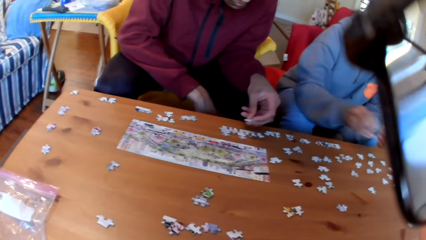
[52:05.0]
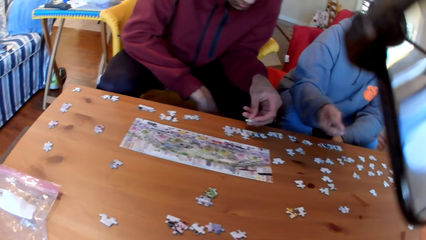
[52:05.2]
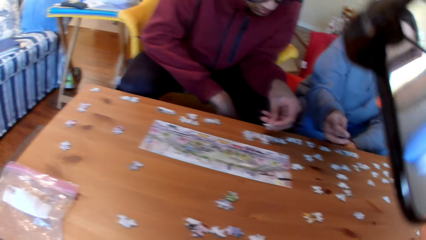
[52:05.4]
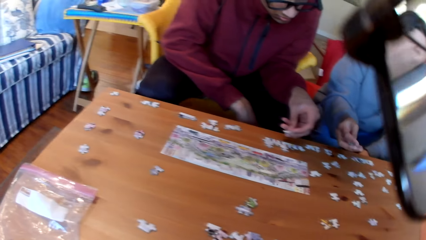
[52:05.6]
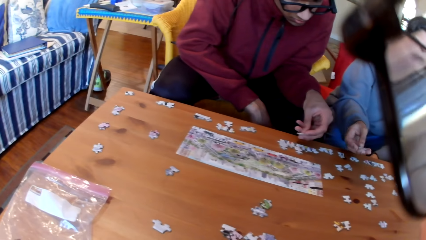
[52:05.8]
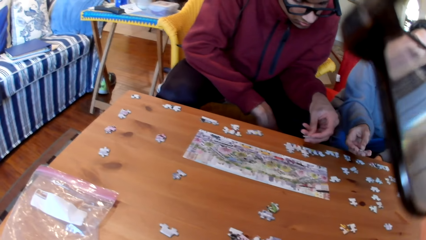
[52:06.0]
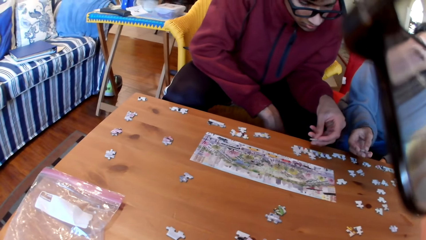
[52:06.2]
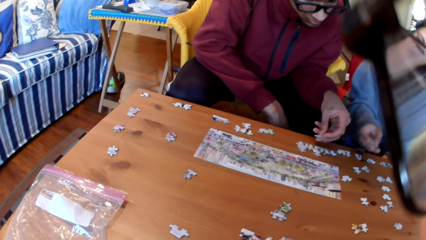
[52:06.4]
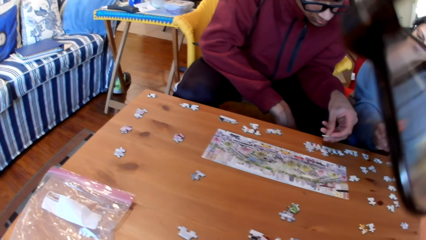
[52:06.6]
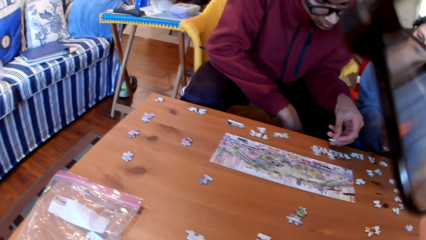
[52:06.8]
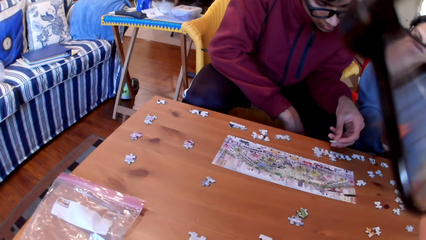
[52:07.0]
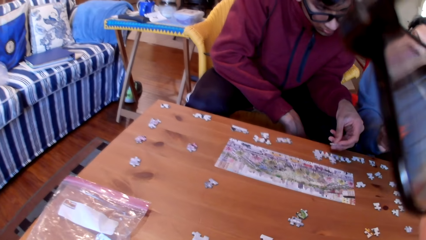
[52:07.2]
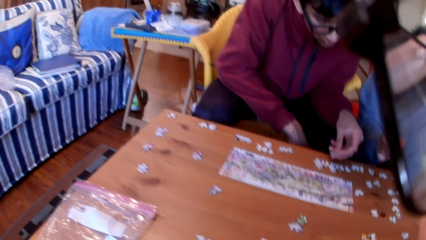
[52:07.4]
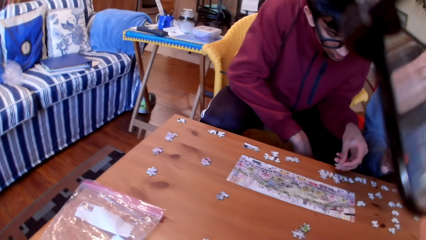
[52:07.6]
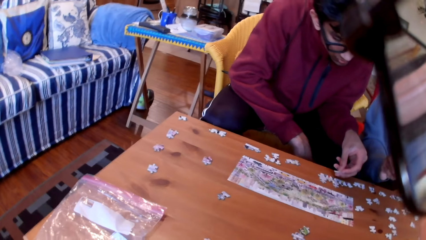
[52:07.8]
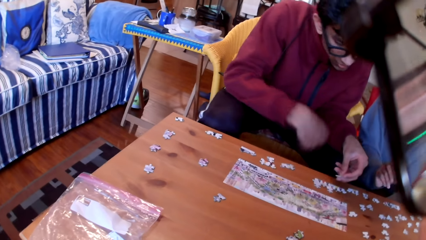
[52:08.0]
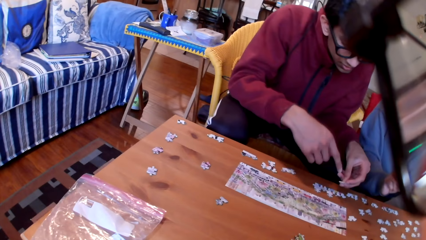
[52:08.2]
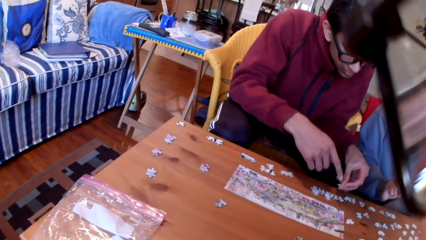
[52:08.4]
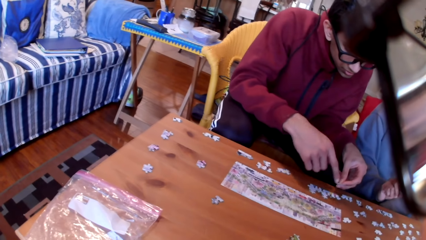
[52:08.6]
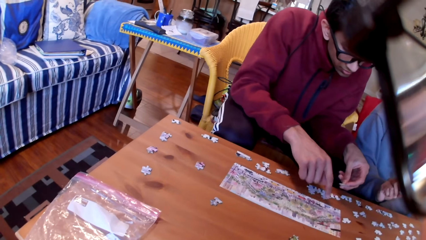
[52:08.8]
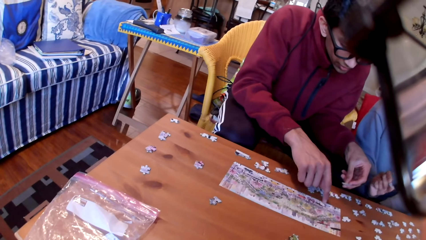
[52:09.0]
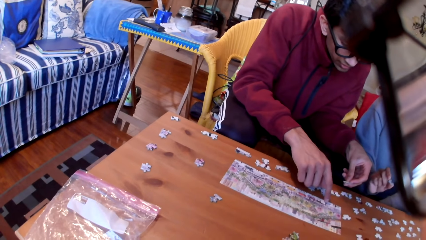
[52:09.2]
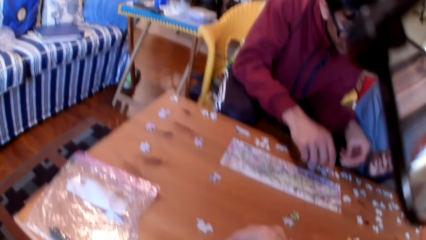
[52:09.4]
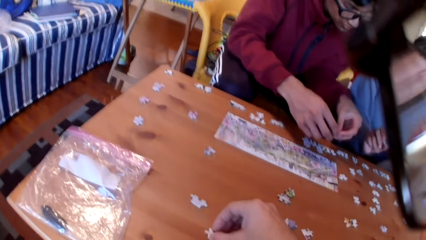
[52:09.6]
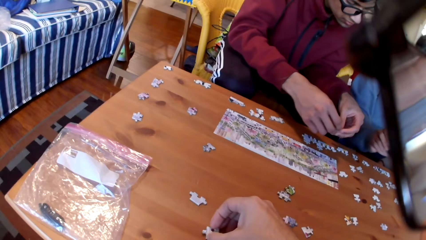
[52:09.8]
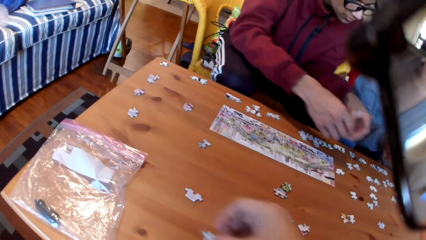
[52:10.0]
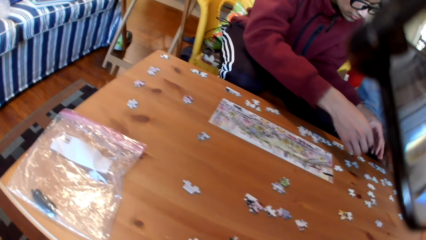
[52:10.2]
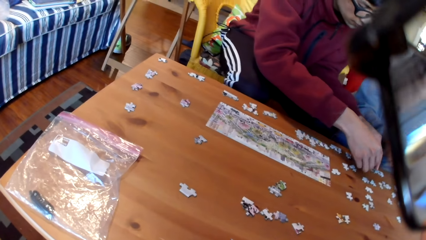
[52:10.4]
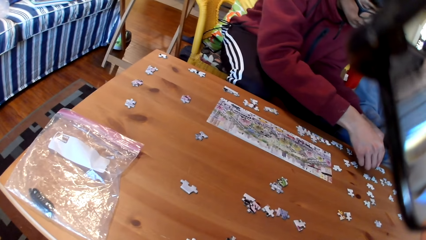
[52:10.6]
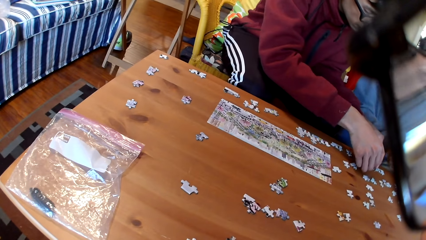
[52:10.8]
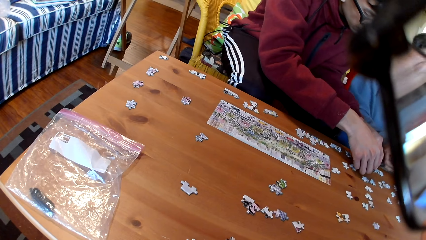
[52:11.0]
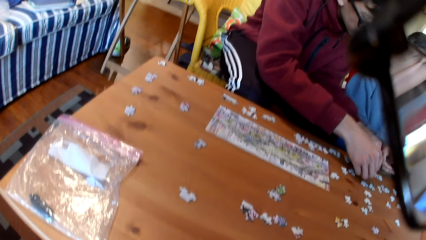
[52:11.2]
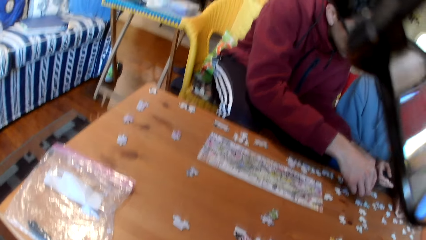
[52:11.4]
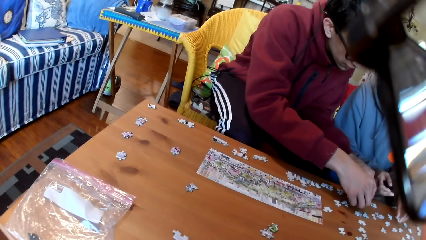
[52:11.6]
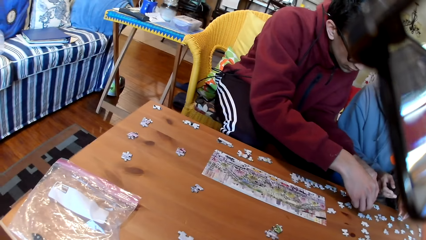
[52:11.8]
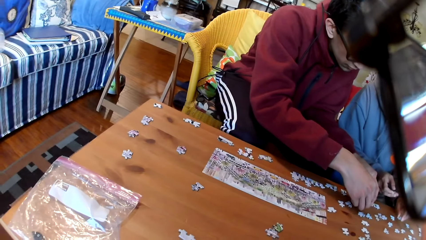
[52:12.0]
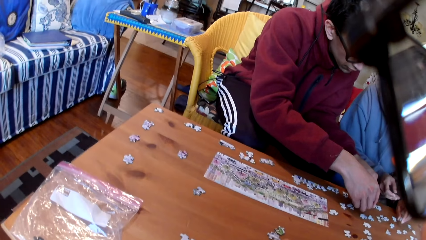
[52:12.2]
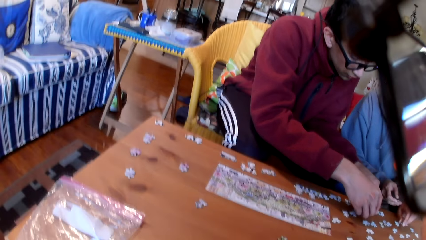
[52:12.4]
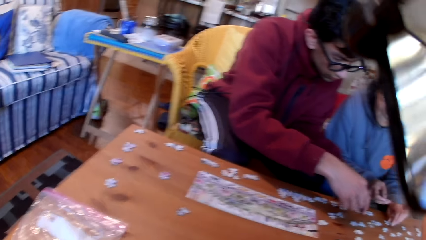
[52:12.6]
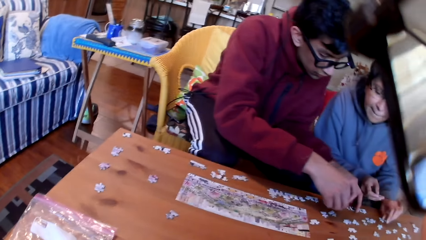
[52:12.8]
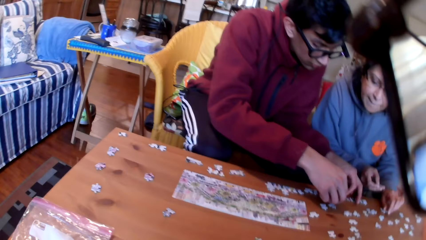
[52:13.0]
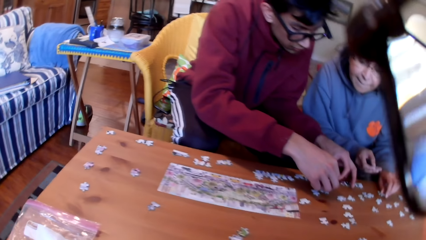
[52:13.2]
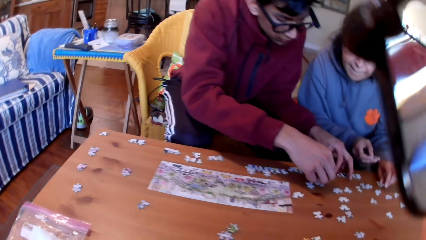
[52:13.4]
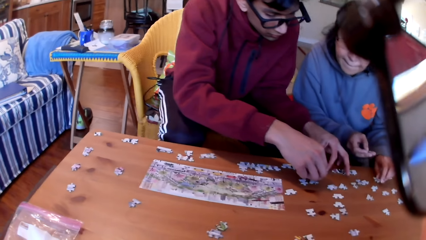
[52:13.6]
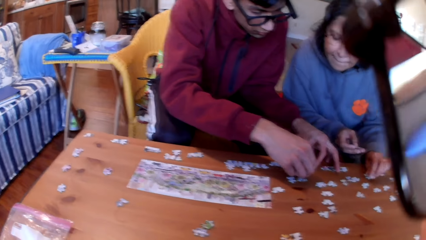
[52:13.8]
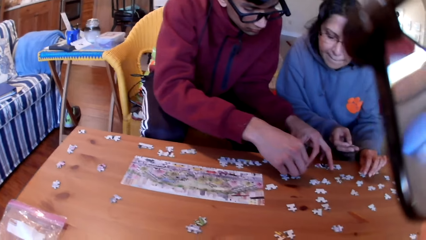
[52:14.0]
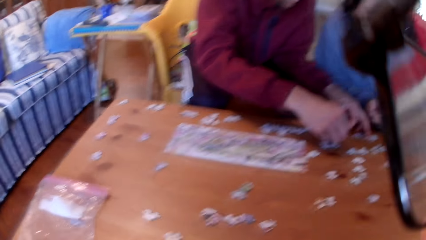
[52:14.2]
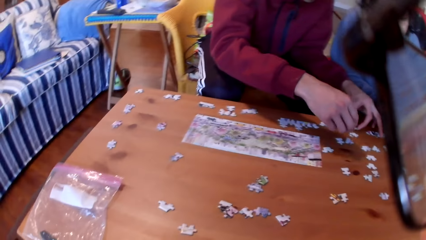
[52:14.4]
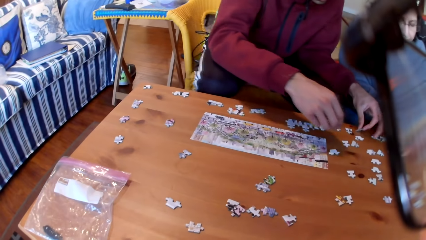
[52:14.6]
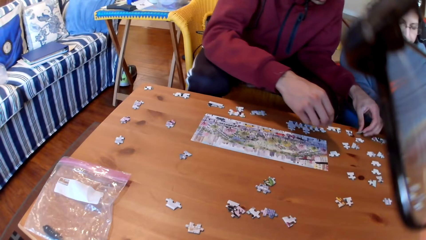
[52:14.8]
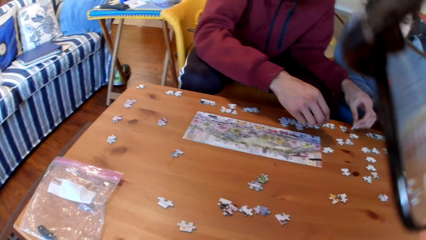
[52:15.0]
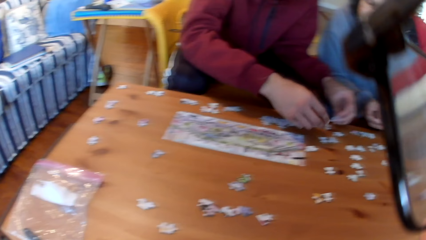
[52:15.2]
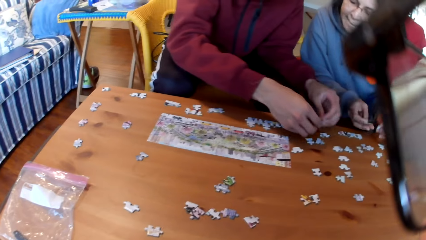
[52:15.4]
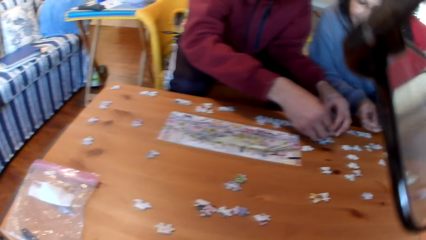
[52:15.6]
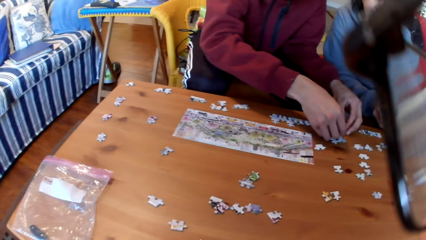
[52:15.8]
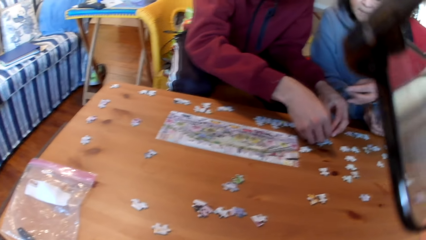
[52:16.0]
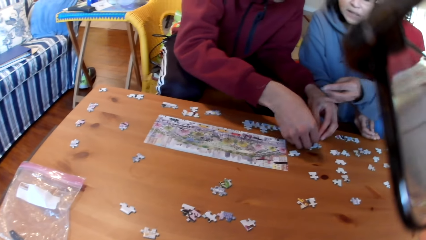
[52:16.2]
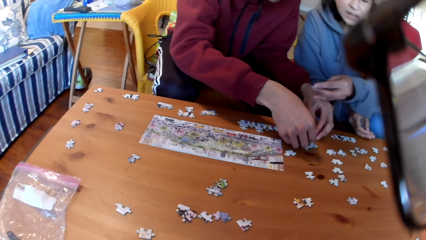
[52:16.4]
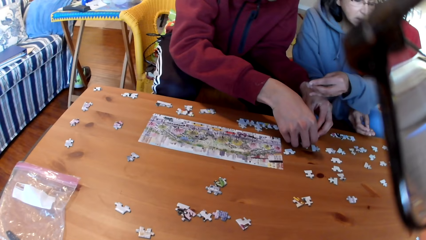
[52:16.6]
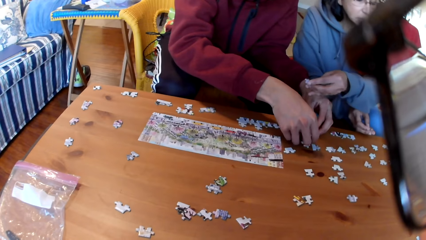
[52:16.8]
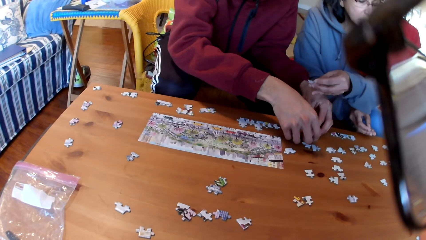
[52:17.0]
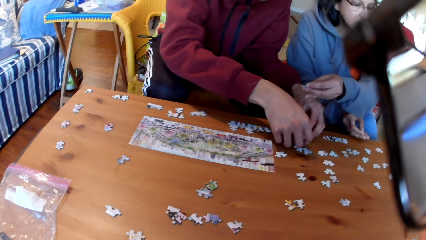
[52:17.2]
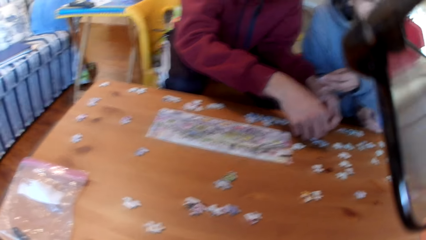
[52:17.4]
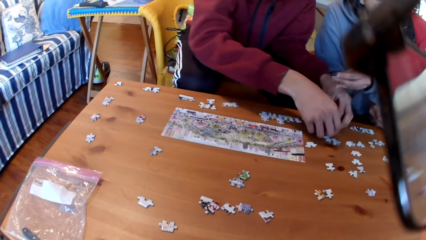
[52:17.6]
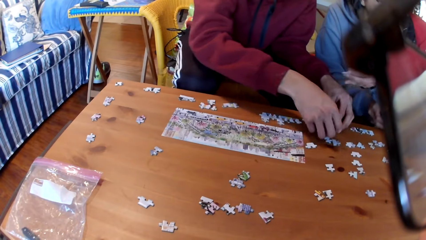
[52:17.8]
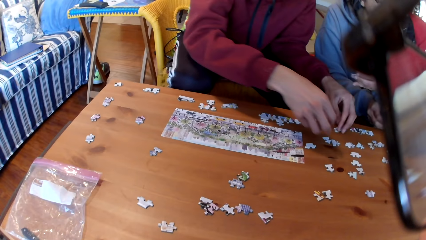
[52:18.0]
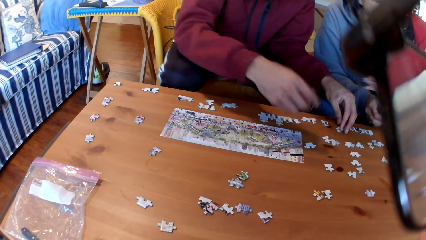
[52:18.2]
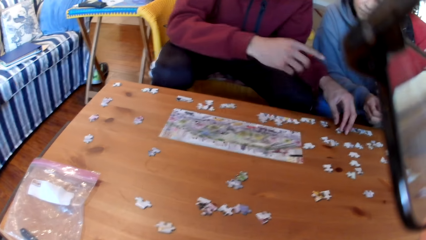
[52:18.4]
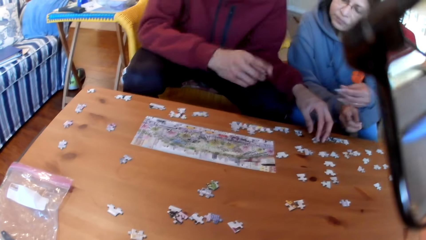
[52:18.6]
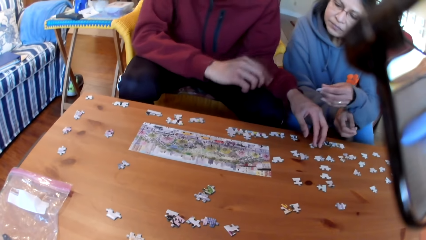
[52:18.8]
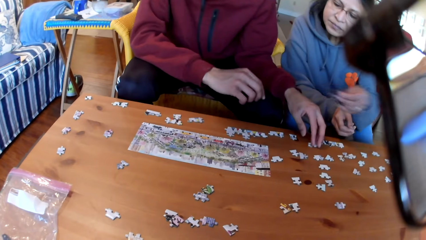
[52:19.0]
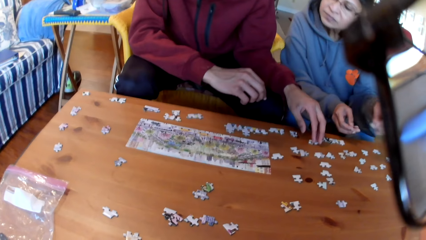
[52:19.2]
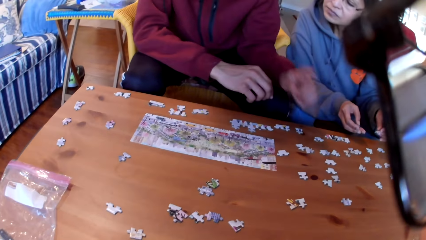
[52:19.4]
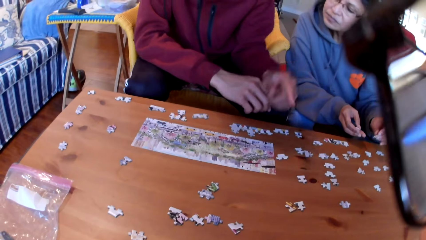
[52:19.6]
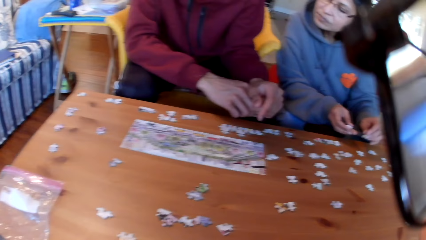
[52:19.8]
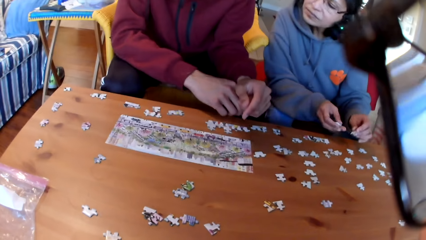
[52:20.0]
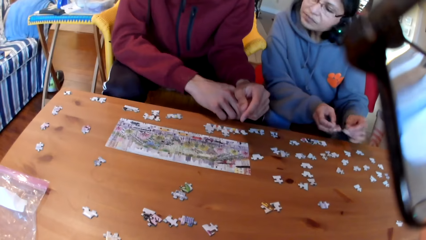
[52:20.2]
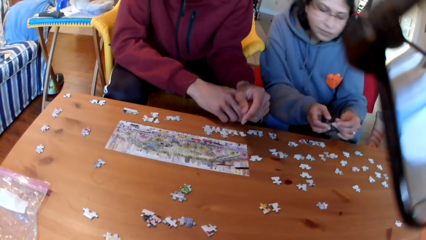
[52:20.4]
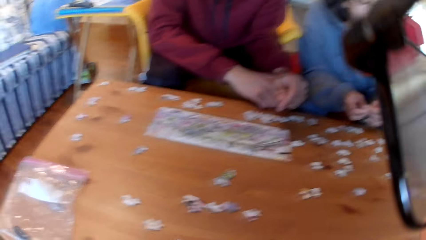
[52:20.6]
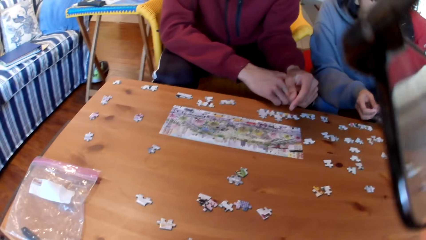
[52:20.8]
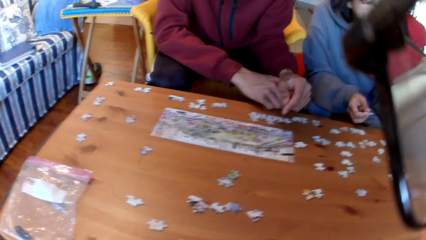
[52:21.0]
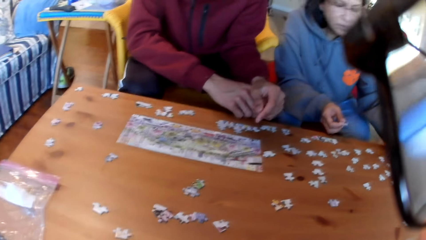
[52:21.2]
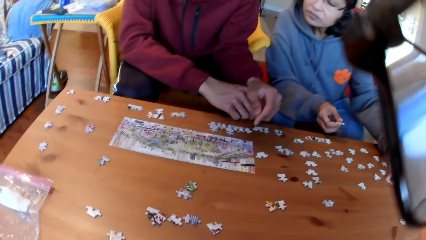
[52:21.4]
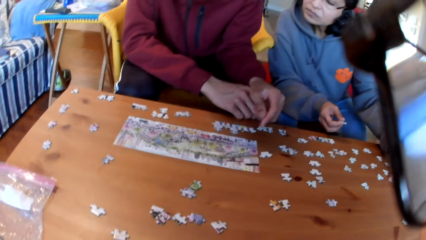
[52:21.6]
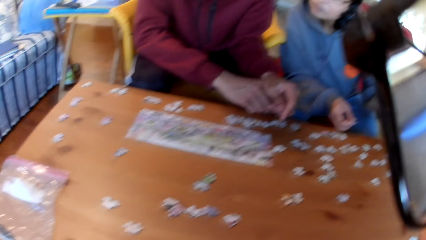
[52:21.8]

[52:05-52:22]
A woman shows a man a puzzle. The man points at the jigsaw puzzle. The camera wearer picks up the jigsaw puzzle from the table. The man puts a puzzle on the table. The man arranges the jigsaw puzzle. The man takes a puzzle. The woman hands the man a puzzle. The man joins the puzzles. The man points.
